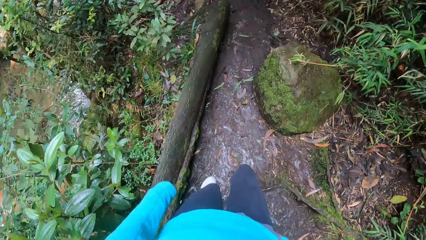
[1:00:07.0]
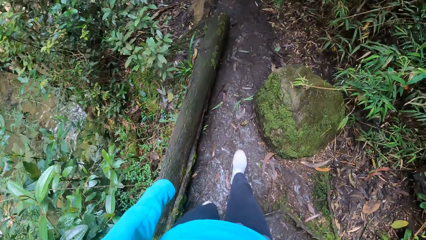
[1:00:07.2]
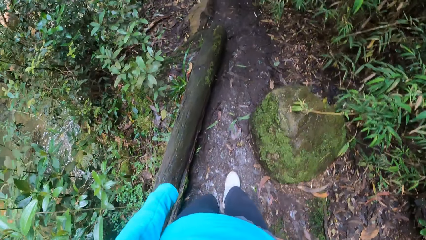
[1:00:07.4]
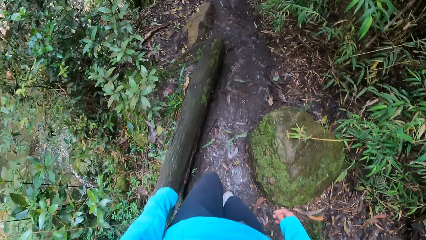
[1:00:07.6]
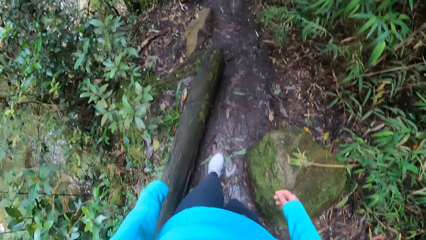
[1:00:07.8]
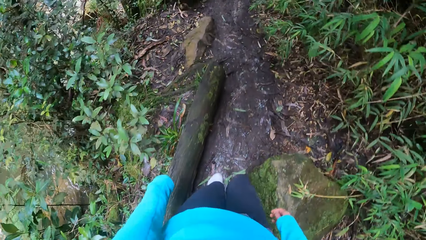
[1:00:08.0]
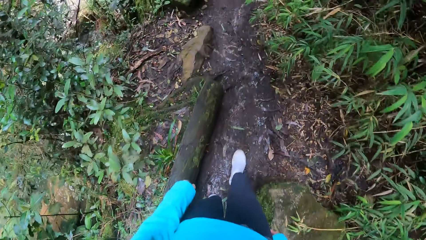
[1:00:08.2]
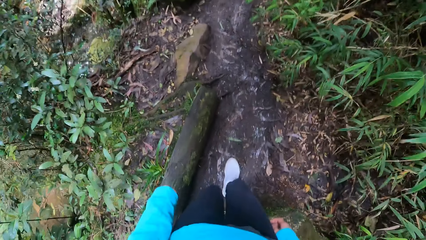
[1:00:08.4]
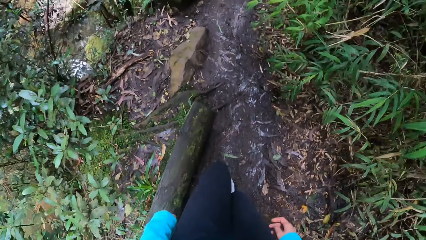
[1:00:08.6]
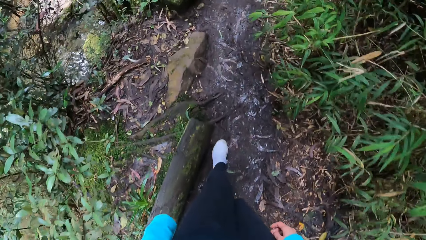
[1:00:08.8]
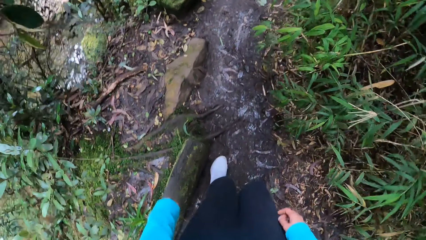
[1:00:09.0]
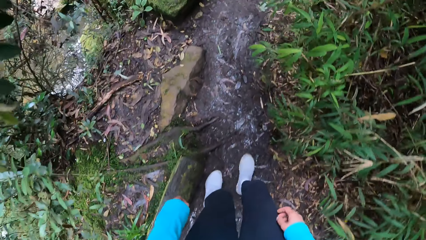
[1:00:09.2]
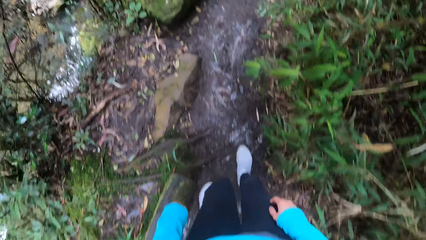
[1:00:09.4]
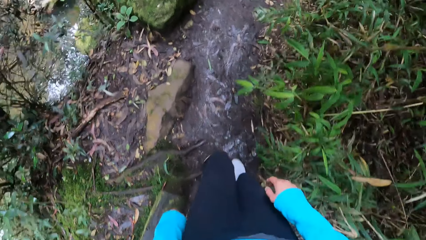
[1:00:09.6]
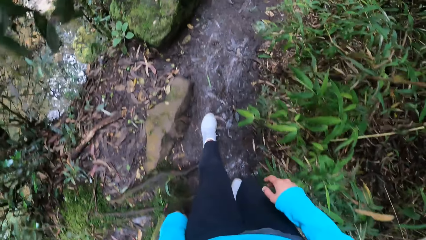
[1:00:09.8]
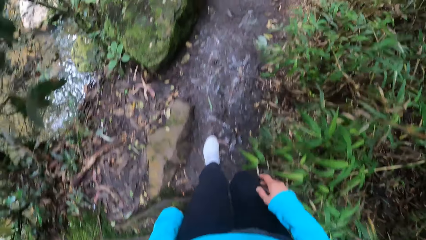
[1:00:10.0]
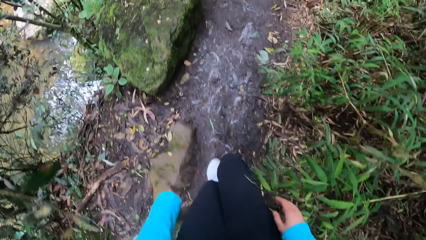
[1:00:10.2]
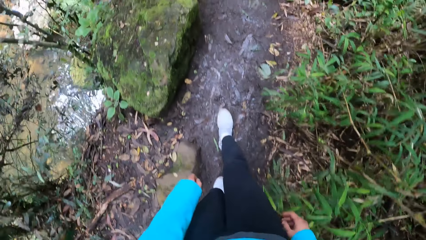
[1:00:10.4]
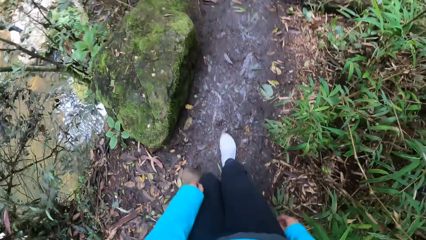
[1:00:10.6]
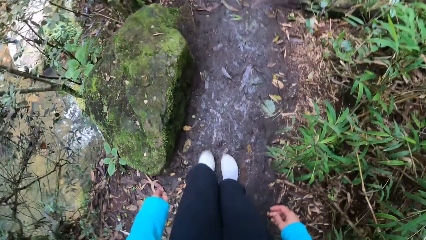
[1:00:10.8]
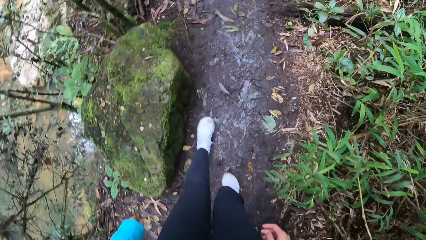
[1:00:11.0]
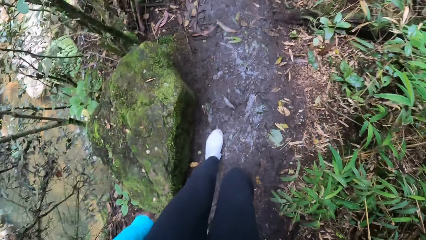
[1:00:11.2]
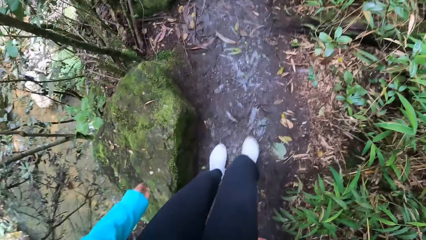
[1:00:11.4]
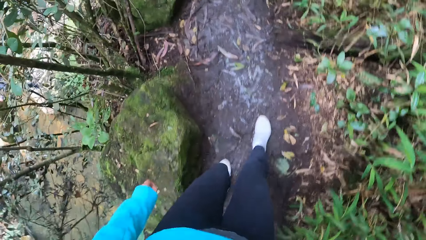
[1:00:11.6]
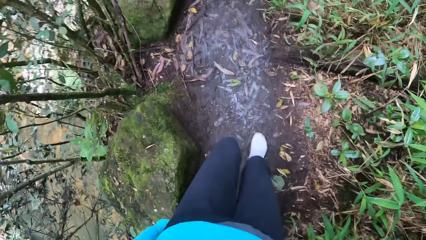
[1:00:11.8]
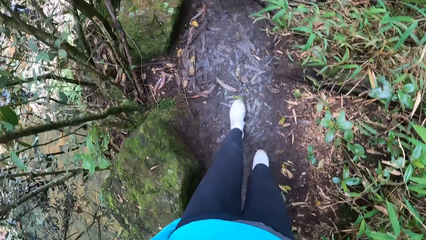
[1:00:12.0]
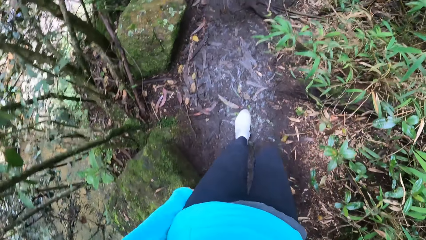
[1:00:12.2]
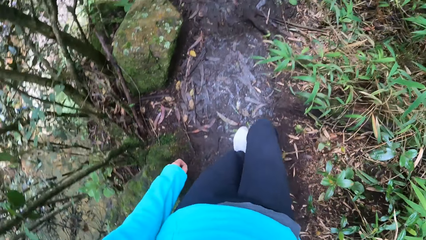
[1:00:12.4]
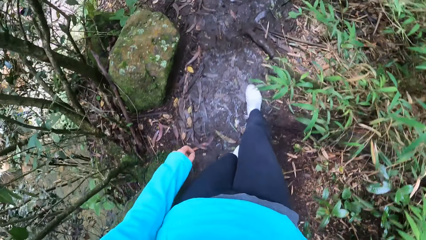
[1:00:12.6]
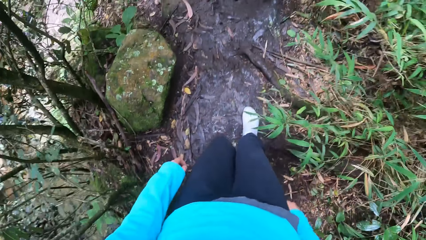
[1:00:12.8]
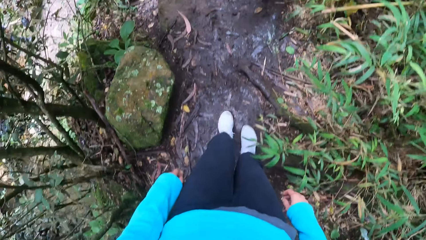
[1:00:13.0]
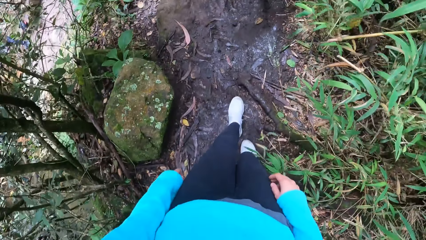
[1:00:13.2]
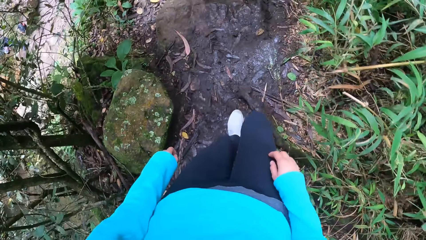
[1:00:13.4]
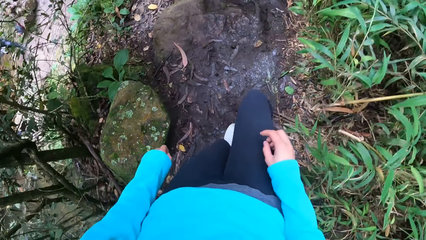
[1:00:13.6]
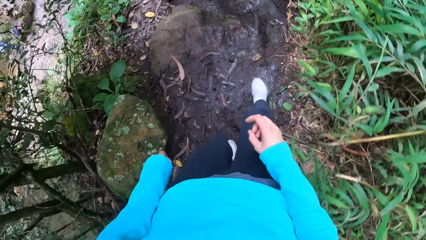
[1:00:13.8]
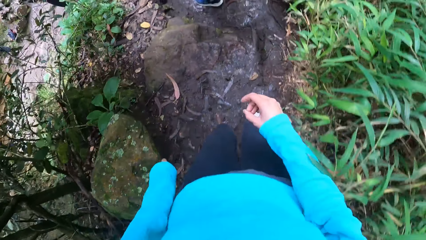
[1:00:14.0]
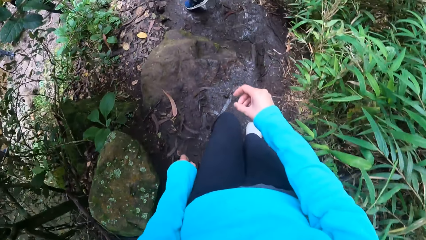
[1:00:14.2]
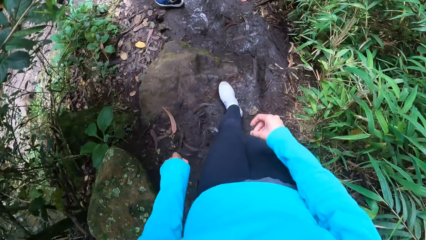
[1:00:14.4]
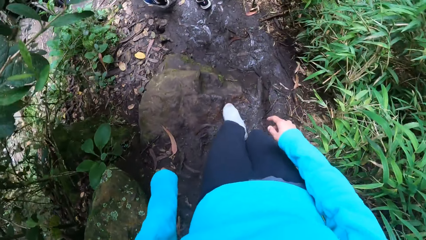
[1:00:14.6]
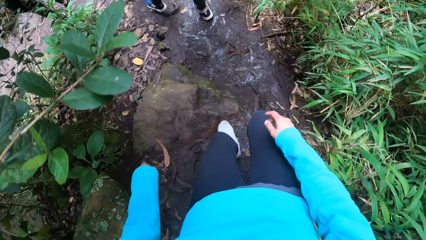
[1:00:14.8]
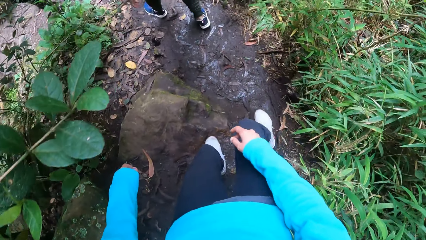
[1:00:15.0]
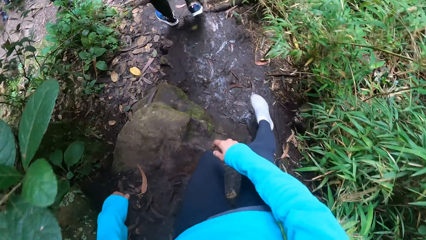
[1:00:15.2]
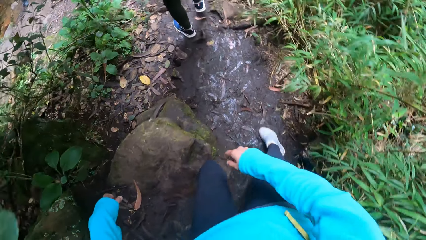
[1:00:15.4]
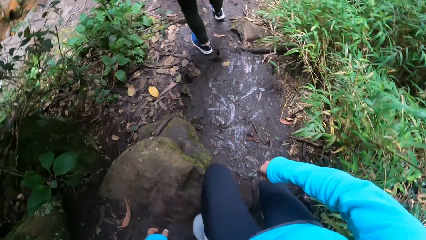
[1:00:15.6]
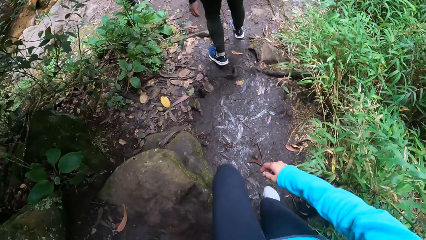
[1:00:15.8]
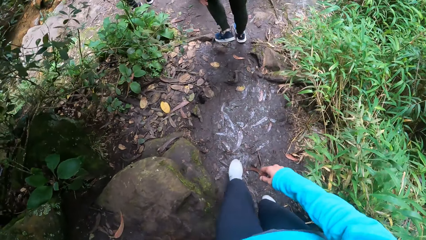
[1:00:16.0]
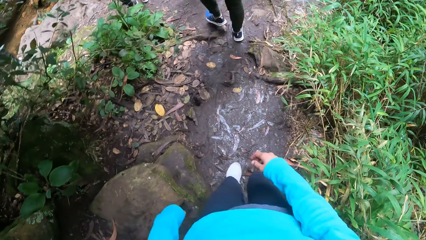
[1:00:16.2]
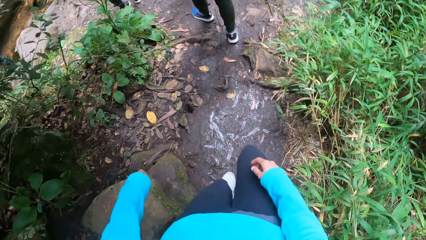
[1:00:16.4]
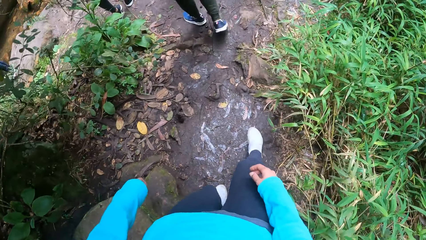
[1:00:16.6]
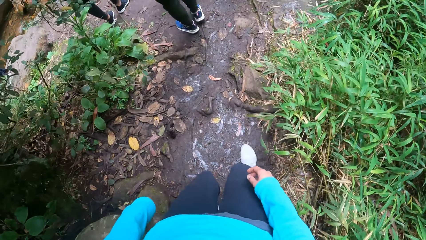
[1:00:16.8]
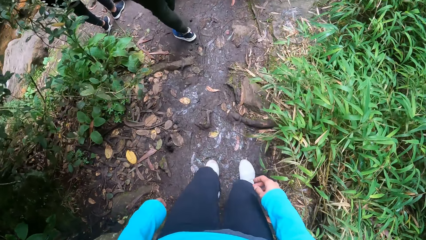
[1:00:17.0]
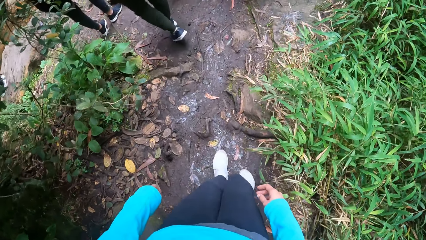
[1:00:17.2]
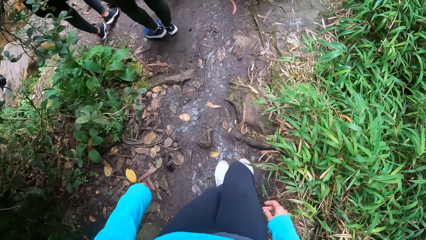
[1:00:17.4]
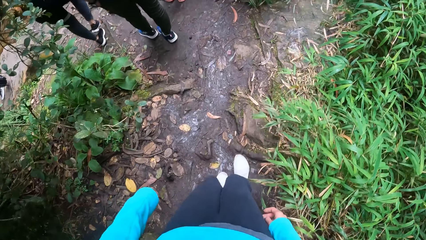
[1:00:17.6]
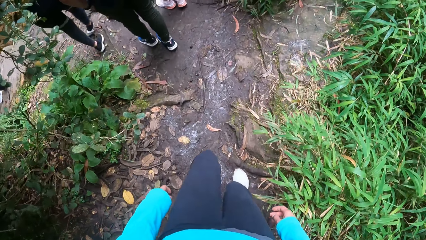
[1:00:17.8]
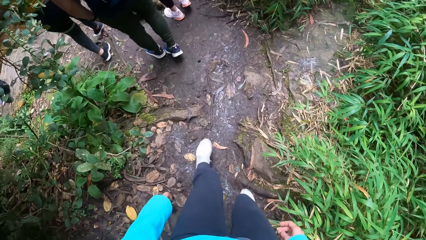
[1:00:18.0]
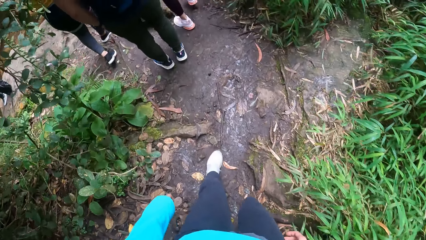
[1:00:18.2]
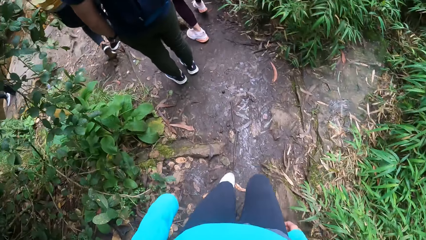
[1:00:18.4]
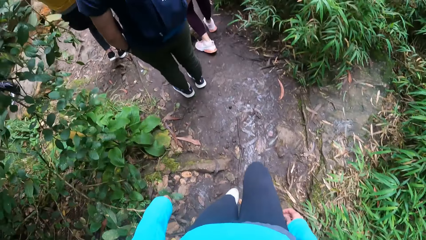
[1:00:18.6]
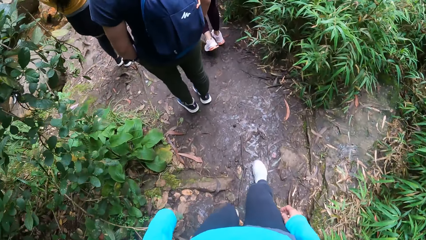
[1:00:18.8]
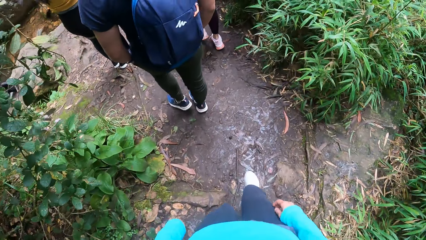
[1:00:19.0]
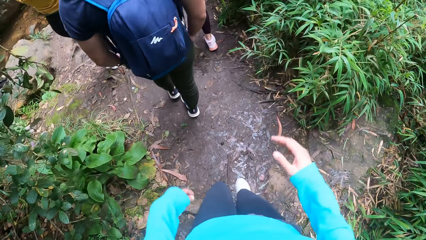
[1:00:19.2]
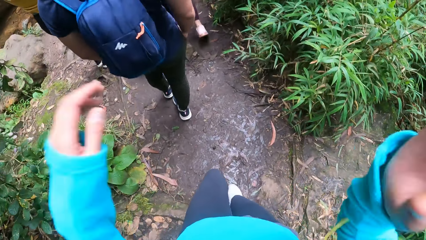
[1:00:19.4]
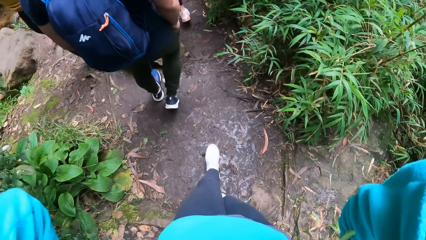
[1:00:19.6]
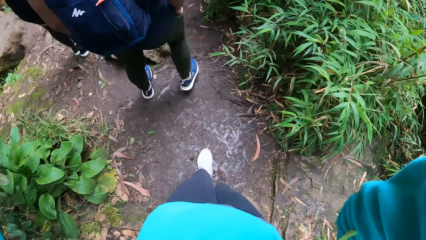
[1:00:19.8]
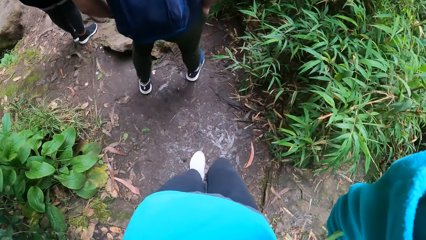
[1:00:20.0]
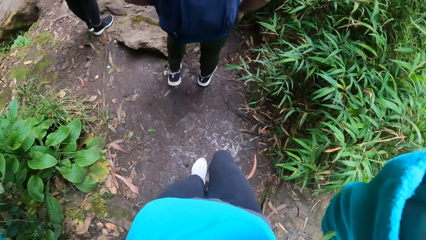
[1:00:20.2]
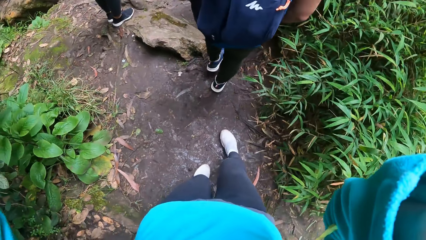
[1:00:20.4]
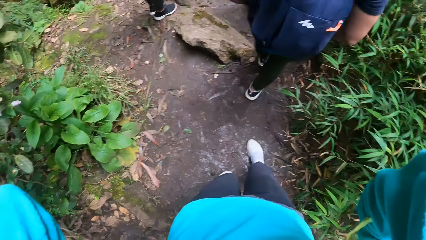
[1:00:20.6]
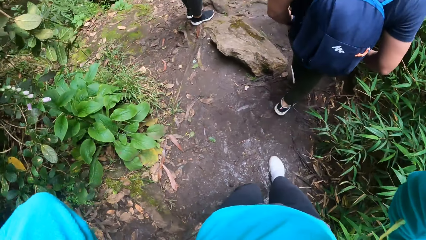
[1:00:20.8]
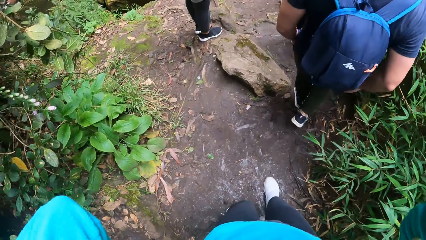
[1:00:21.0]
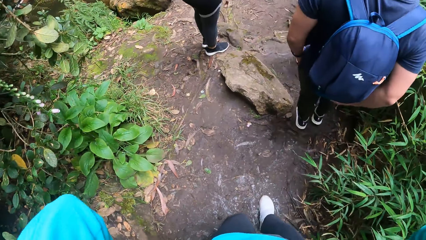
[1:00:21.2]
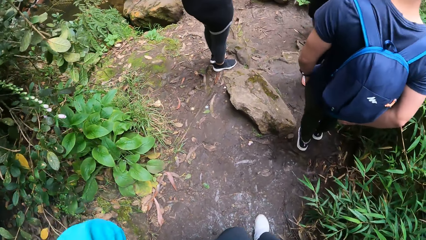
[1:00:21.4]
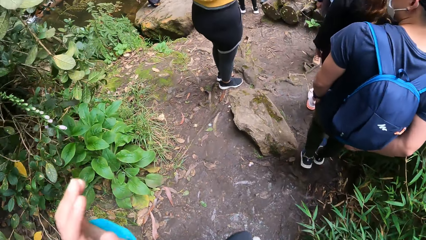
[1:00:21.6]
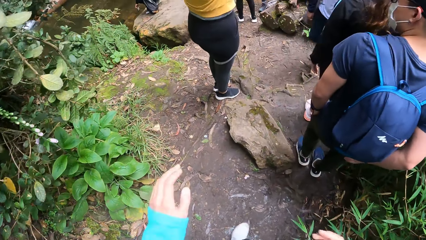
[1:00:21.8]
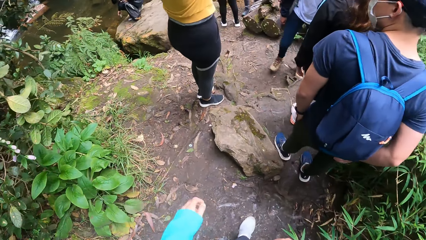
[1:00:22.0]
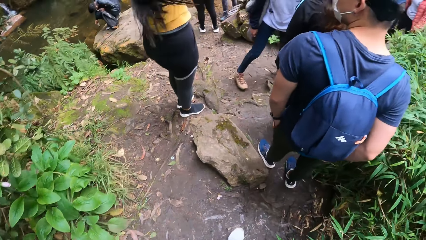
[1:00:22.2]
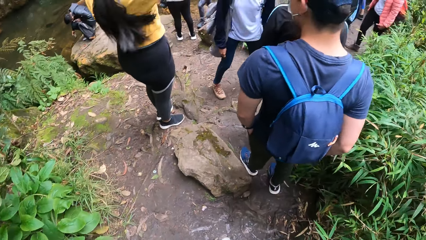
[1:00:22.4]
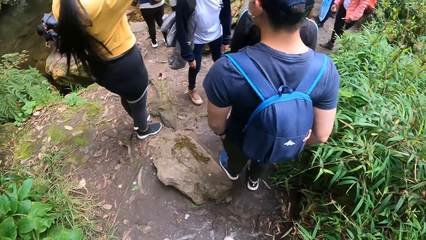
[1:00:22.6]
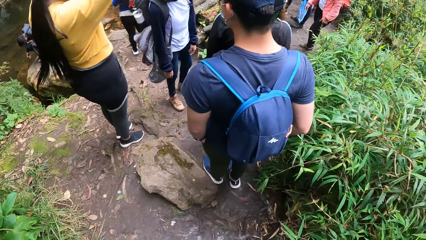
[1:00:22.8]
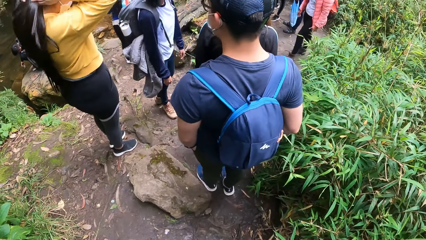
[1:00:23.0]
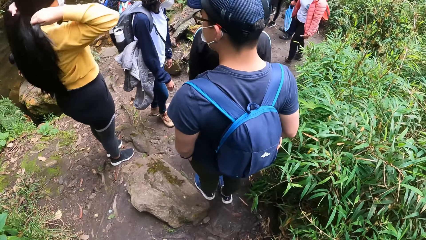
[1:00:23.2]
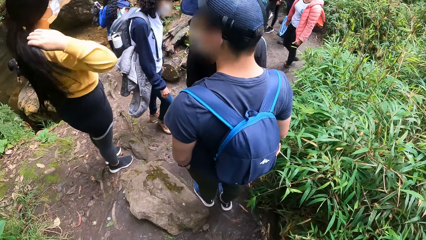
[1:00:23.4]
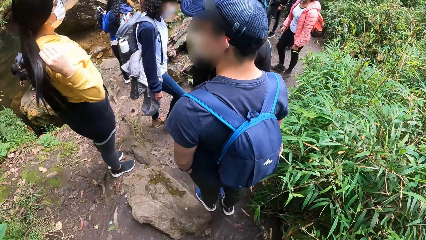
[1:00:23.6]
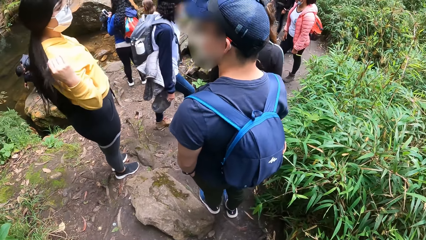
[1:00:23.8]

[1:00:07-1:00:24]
The camera wearer looks at the river. They follow the pathway. They adjust the camera with both hands. They look at the vegetation and move the left hand. A woman adjusts her hair with her hands.
